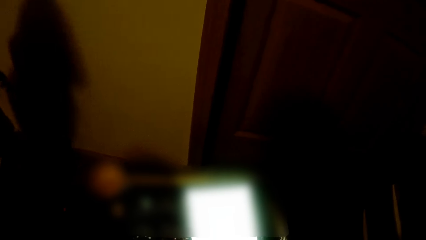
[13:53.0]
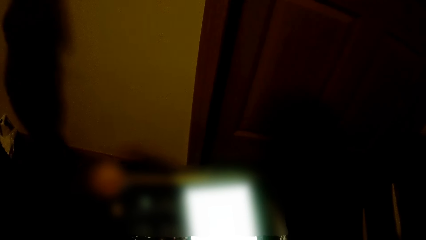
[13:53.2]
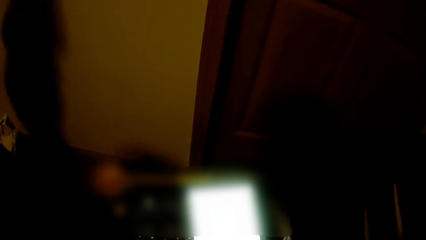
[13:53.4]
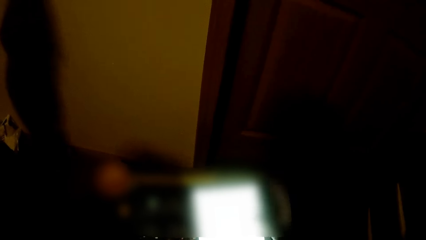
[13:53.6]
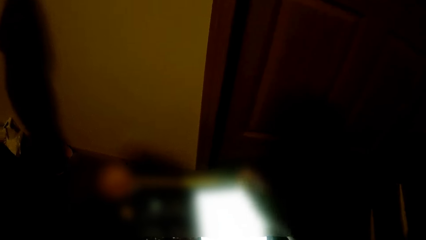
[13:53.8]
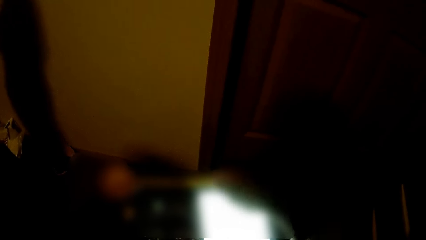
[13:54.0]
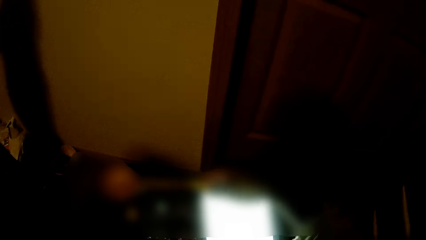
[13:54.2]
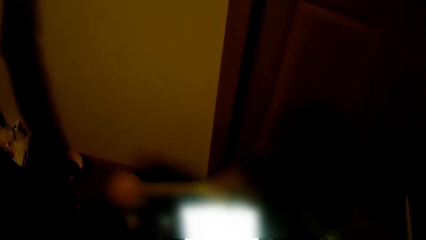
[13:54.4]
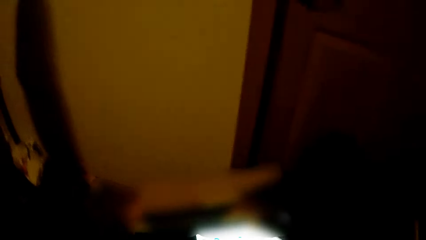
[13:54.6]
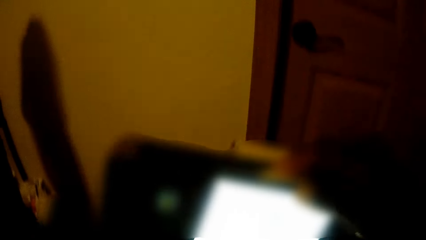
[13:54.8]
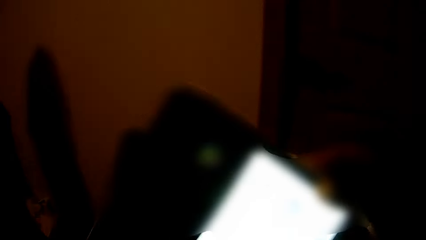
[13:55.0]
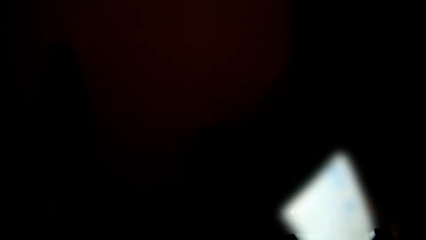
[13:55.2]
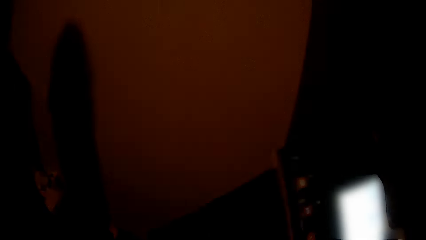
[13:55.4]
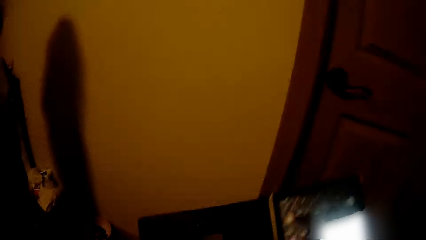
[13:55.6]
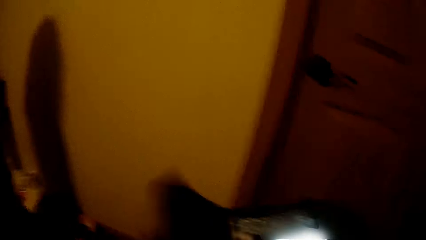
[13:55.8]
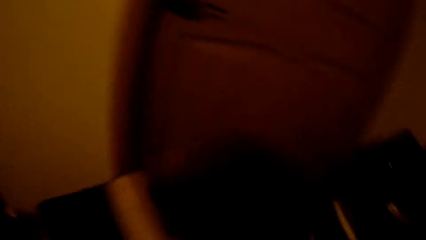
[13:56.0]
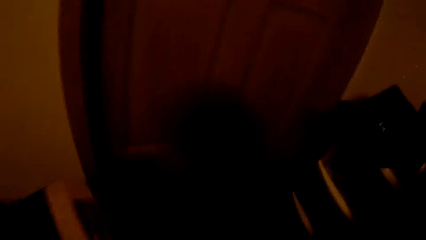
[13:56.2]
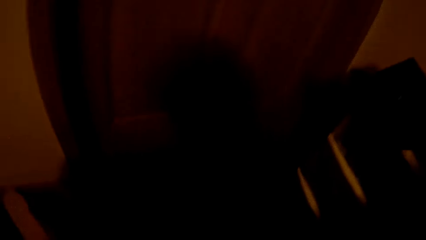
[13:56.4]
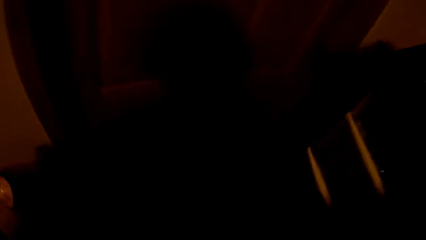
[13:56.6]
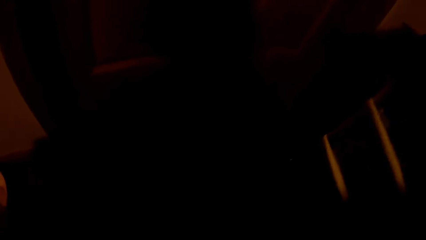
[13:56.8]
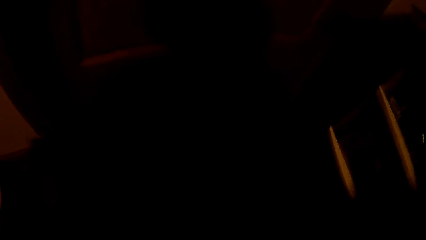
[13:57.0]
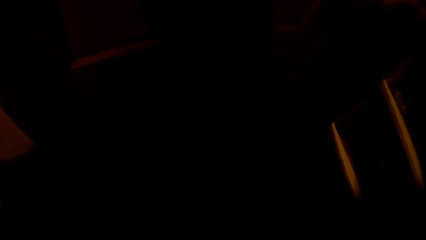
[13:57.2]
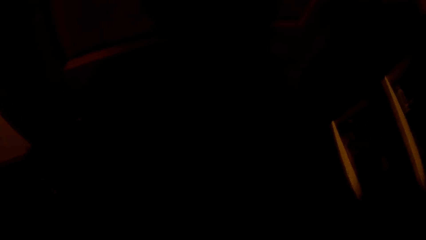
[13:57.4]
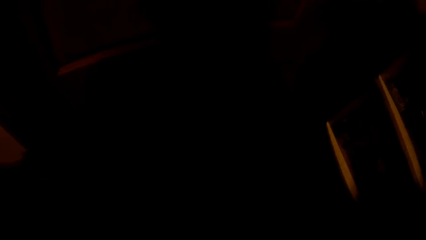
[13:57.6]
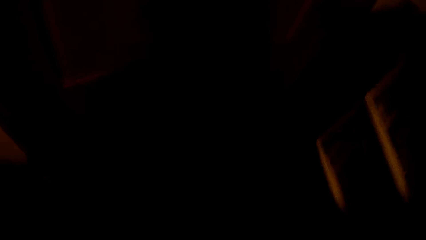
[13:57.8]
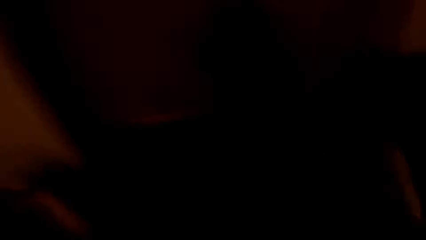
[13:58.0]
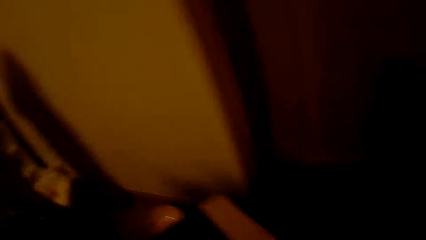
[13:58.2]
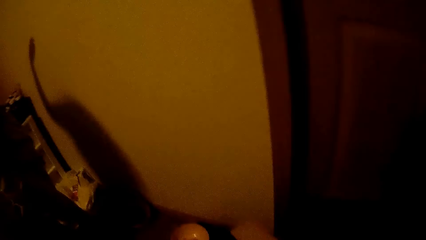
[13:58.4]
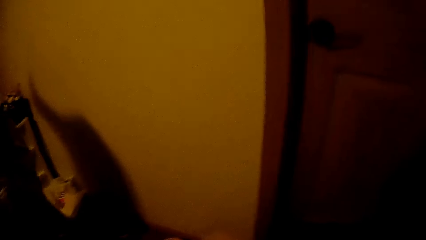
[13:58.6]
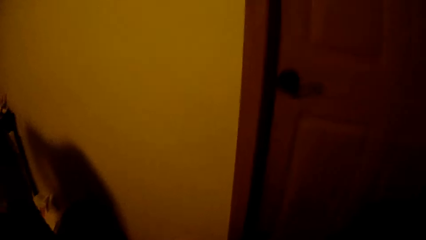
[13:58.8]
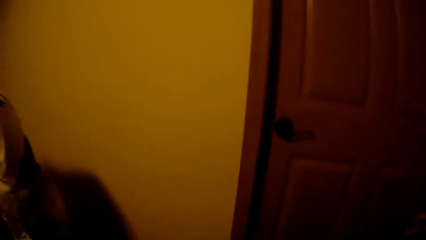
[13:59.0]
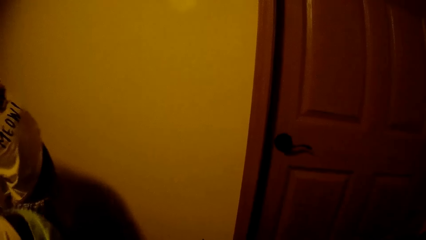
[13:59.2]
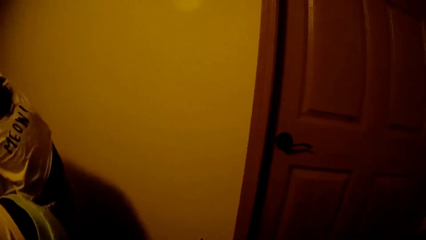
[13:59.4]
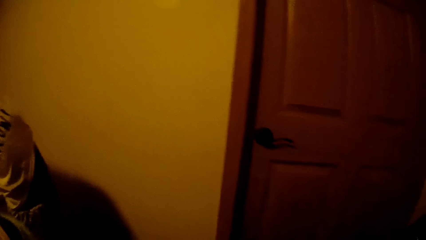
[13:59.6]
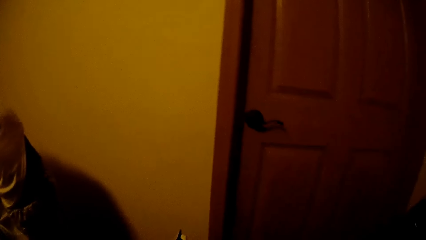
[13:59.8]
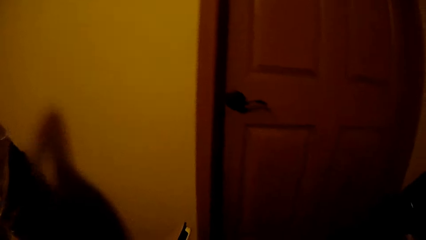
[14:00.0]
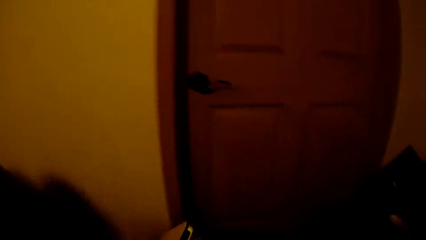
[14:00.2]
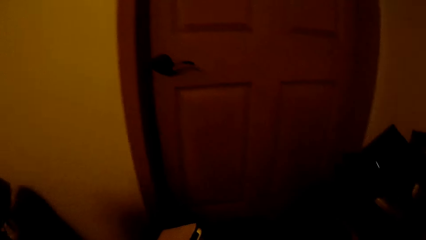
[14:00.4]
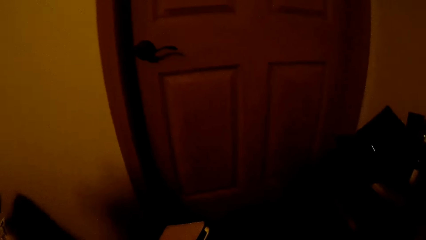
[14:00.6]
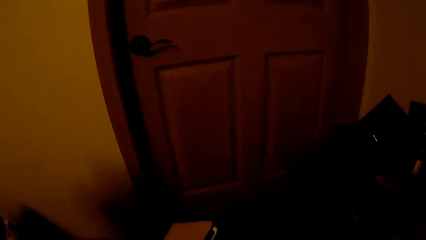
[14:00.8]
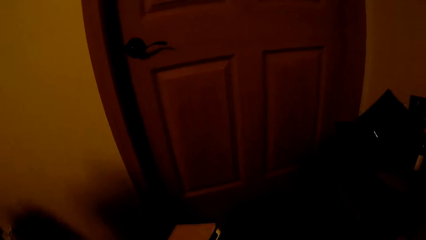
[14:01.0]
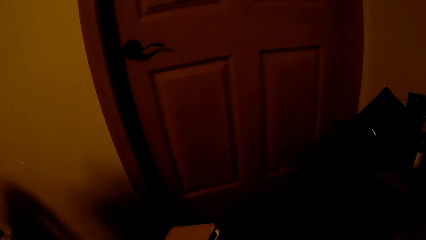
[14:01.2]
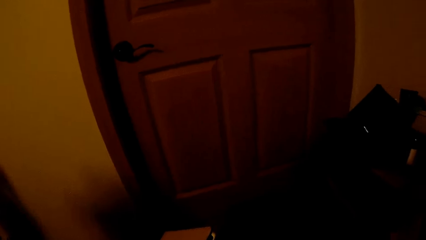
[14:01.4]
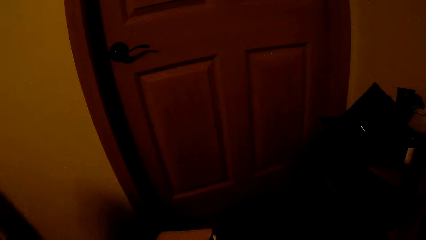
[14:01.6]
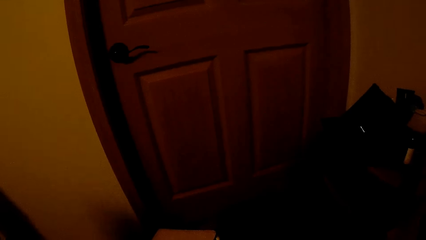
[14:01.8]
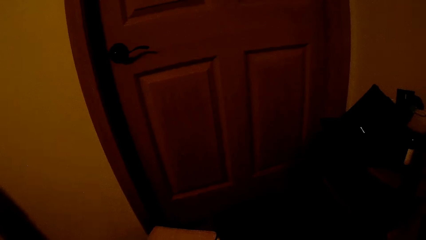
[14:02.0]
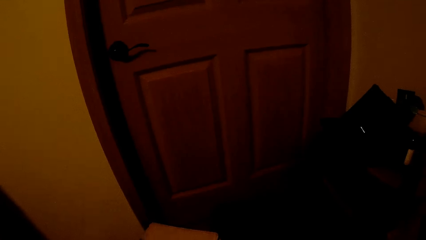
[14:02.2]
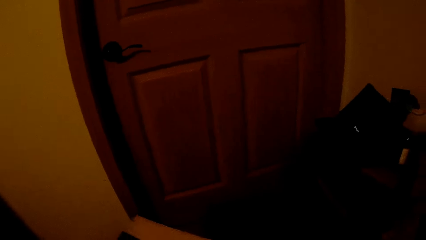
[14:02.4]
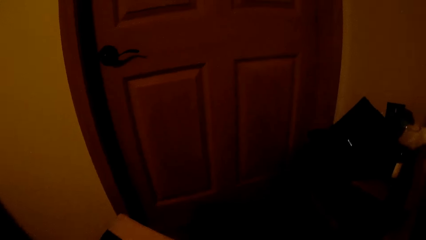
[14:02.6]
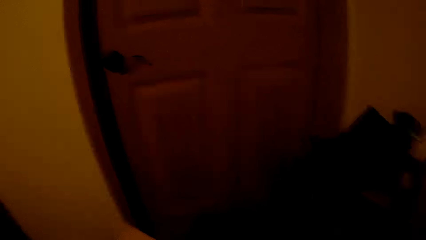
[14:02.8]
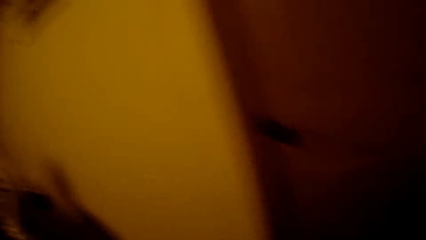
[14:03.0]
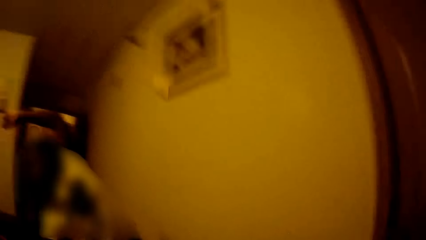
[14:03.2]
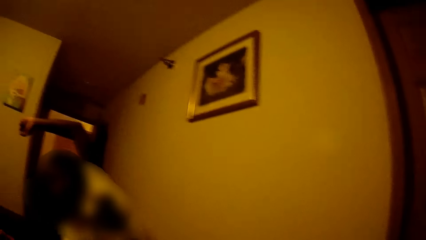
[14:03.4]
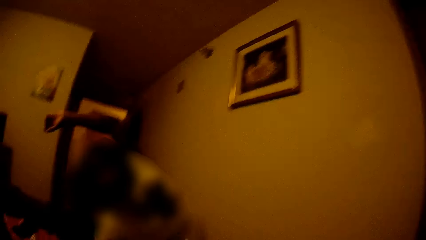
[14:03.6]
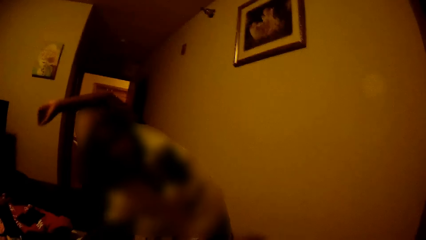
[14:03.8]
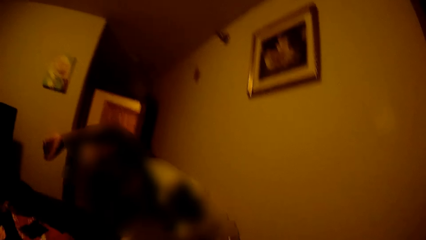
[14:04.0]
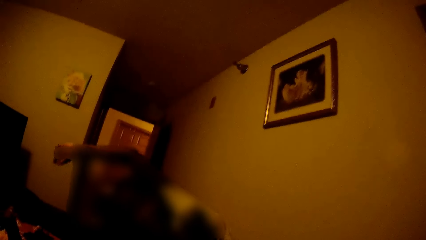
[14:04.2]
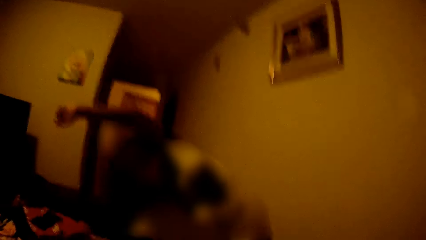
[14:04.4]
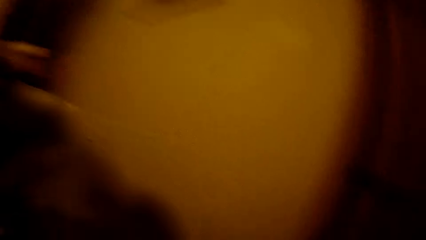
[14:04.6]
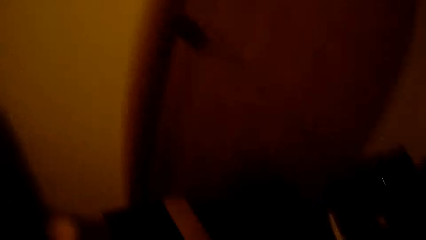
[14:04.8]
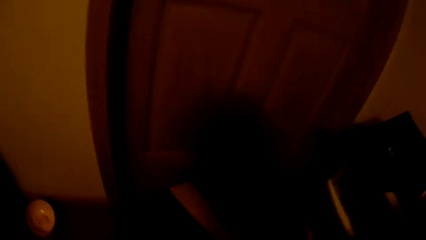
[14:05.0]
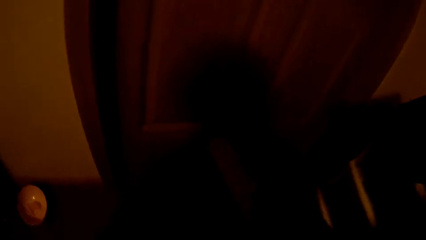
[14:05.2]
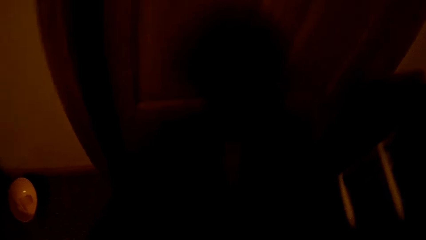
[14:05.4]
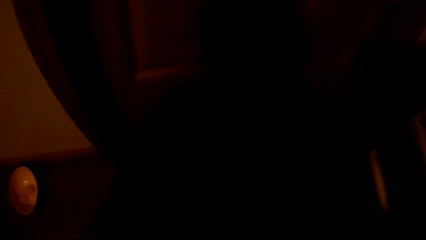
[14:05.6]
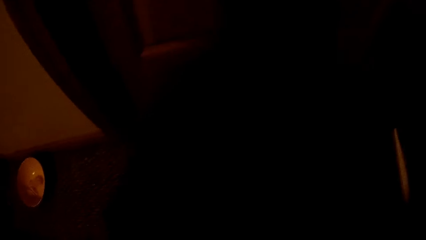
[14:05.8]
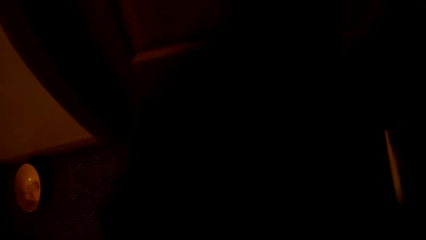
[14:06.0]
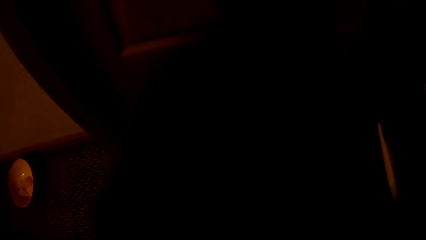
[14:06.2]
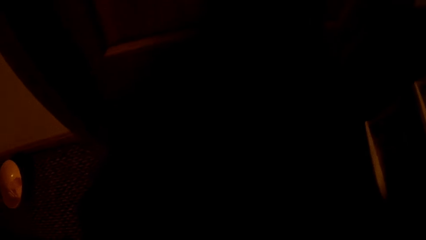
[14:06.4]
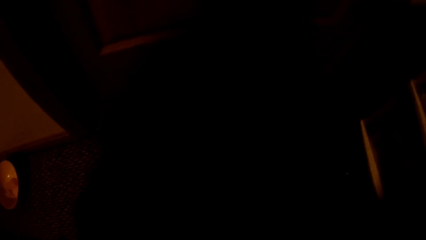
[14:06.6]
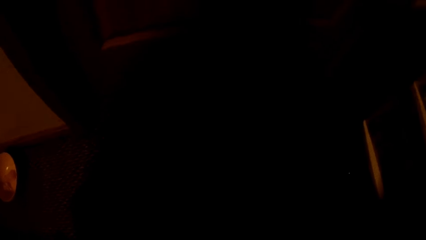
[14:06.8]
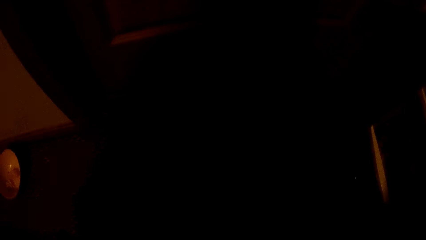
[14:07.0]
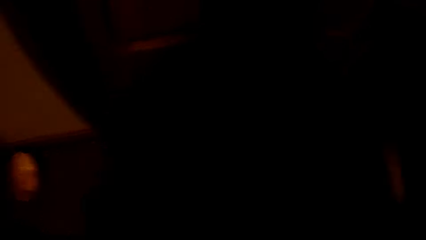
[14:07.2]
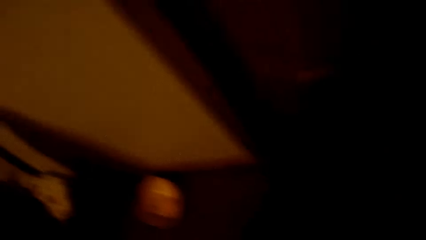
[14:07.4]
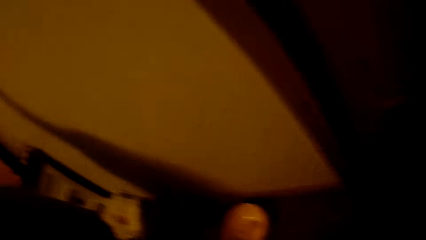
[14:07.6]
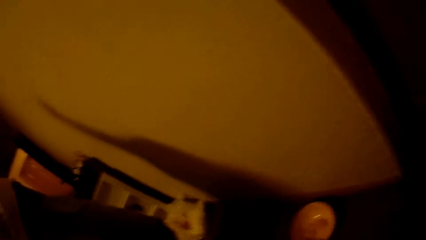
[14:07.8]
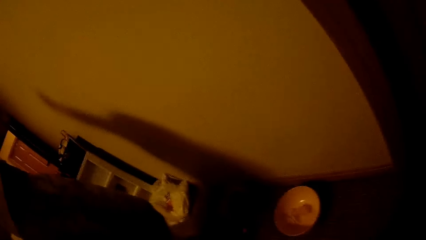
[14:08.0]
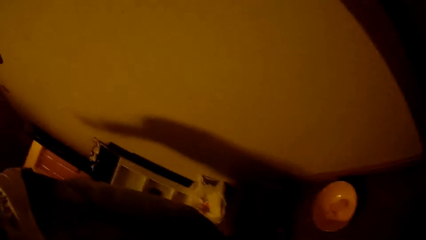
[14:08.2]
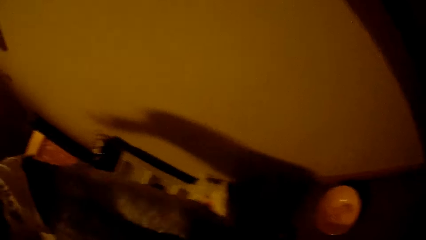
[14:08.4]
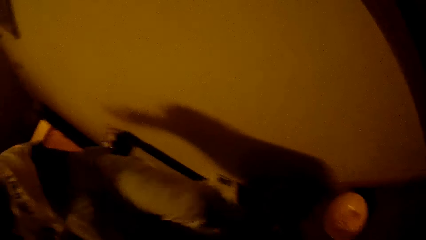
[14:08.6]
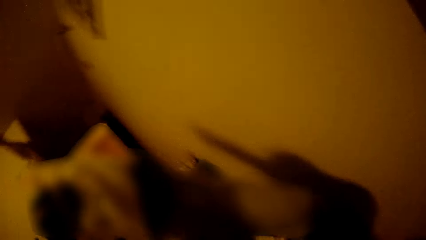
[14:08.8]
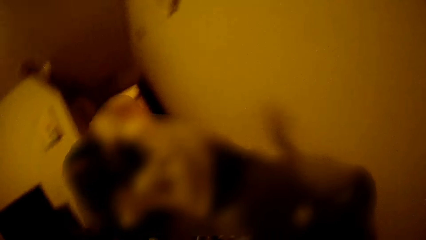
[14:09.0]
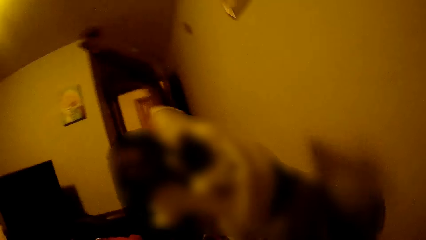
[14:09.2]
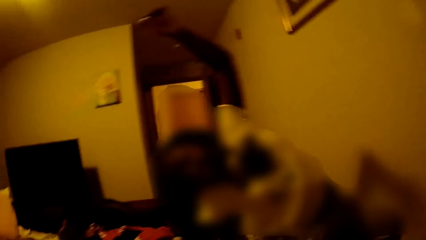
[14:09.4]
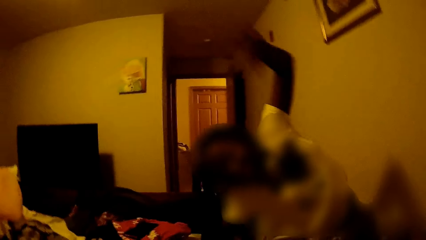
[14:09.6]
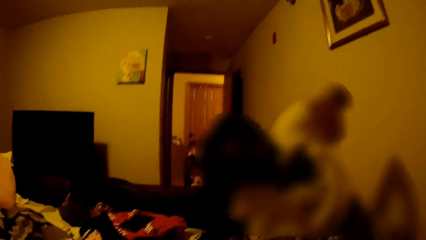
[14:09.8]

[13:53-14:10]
The child removes her left hand from the wall. The camera wearer holds the tablet phone with her right hand. She raises the tablet. She places a tablet phone cover on the tablet phone with her left hand. She closes the tablet. She bends down and sits up straight. She talks to the child. She moves the tablet. She looks at the child. She puts down the tablet. The child talks to the camera wearer. The camera wearer talks to the child. She looks at the child.
